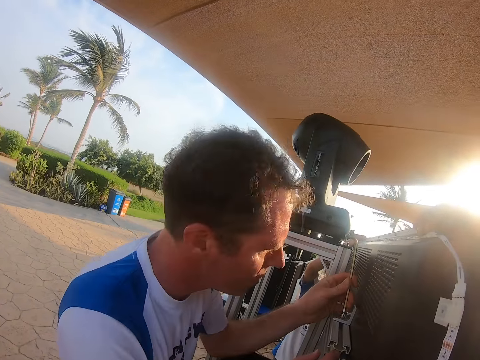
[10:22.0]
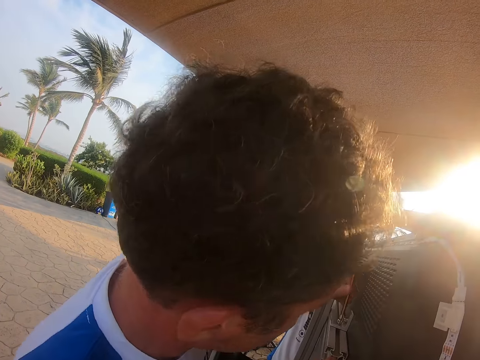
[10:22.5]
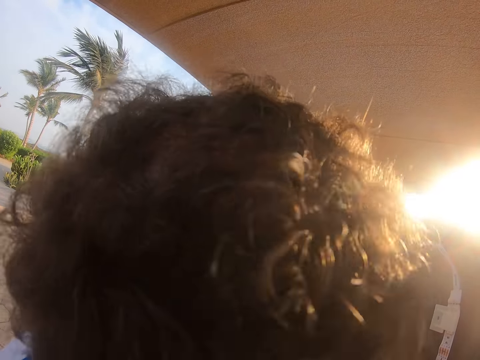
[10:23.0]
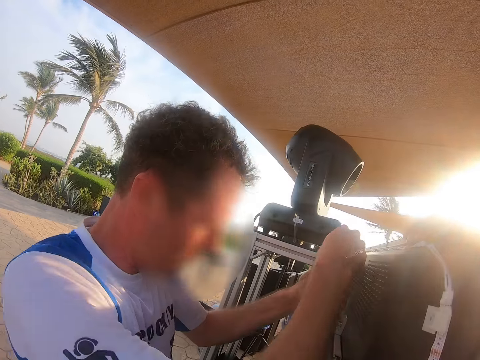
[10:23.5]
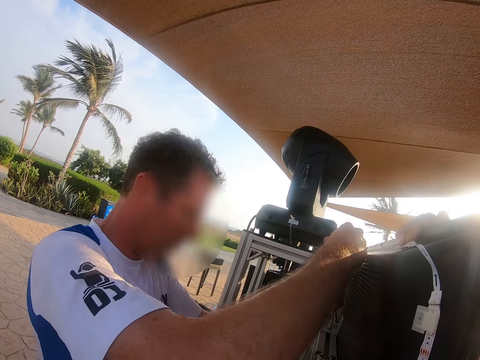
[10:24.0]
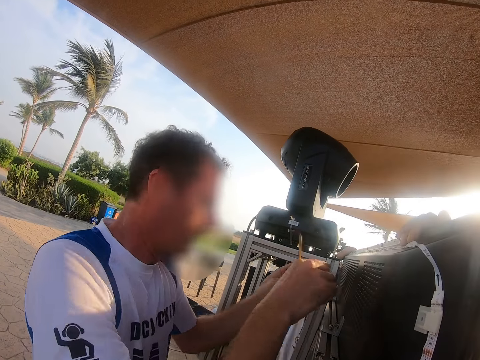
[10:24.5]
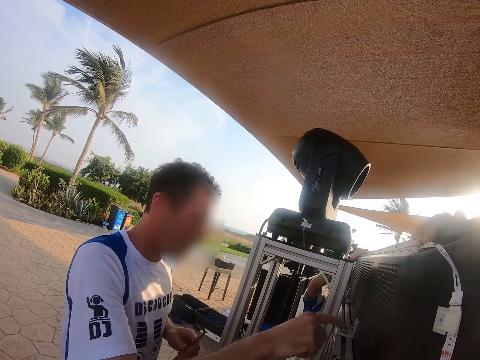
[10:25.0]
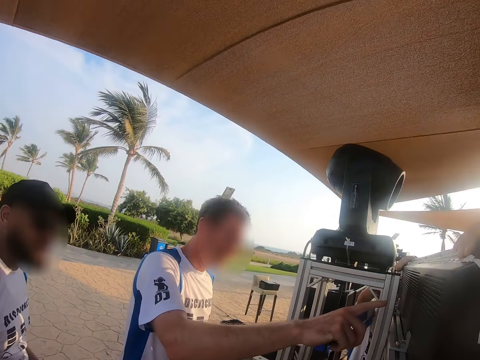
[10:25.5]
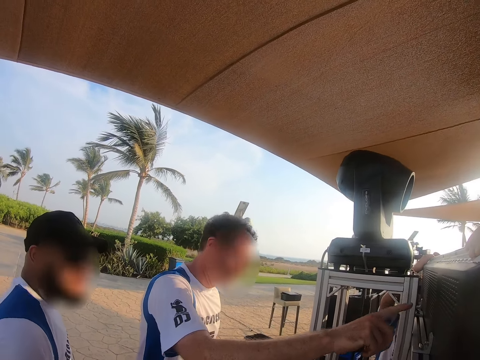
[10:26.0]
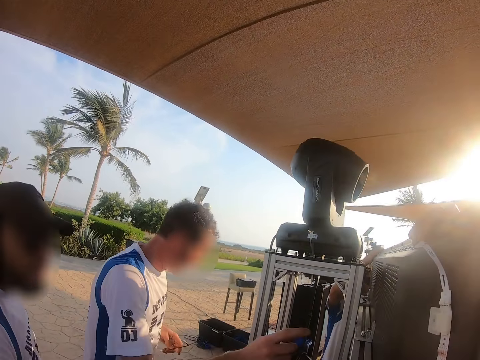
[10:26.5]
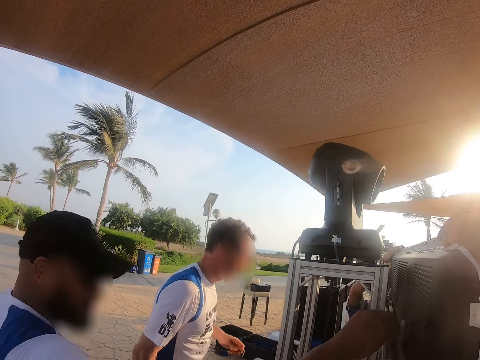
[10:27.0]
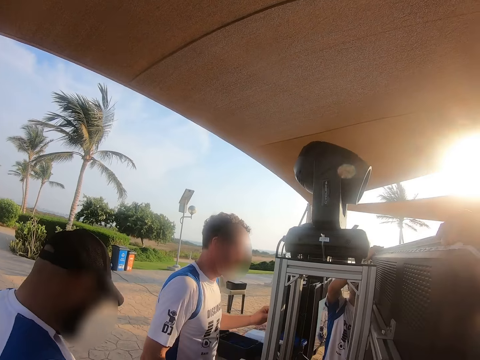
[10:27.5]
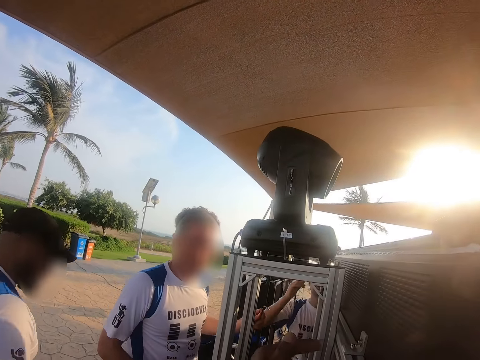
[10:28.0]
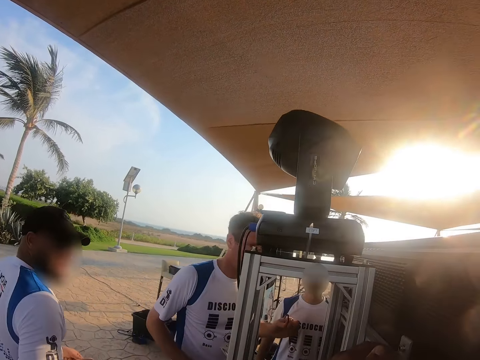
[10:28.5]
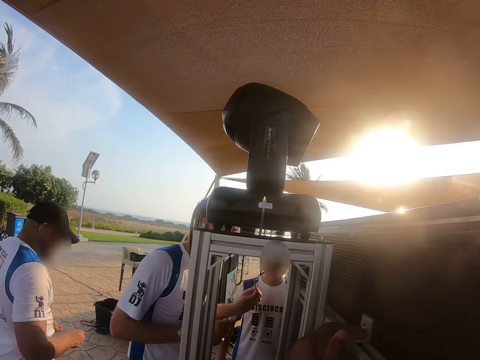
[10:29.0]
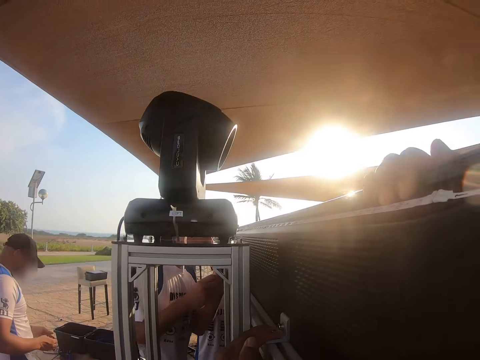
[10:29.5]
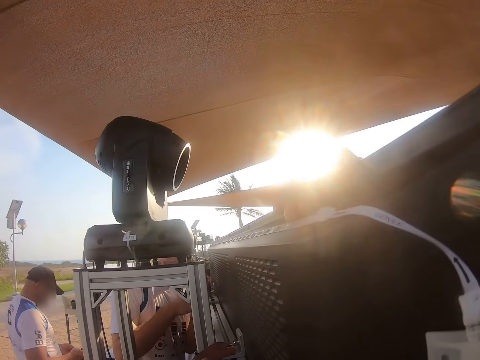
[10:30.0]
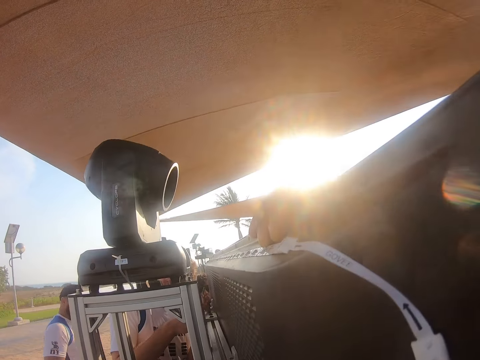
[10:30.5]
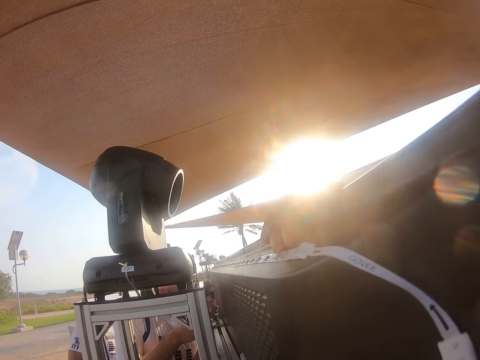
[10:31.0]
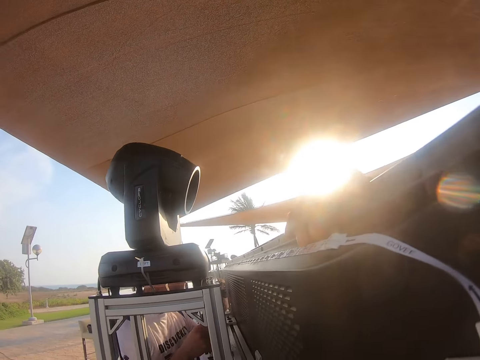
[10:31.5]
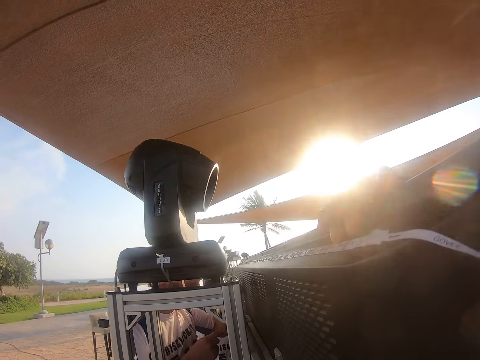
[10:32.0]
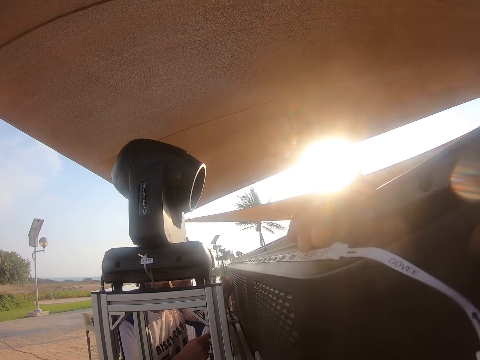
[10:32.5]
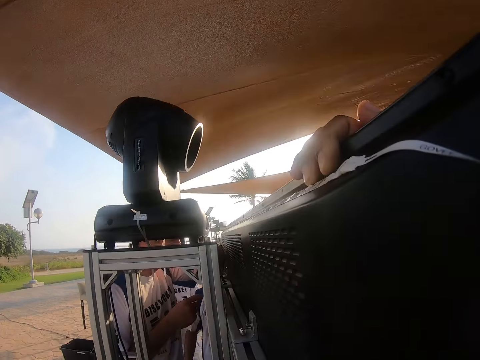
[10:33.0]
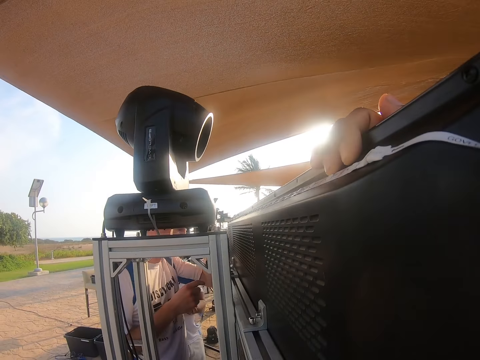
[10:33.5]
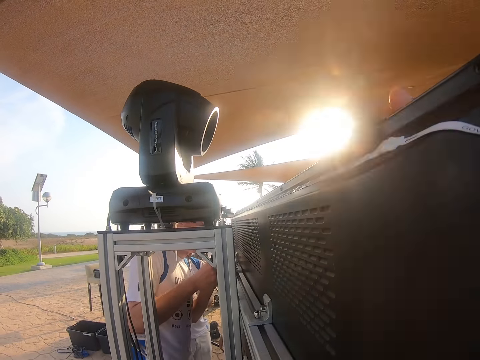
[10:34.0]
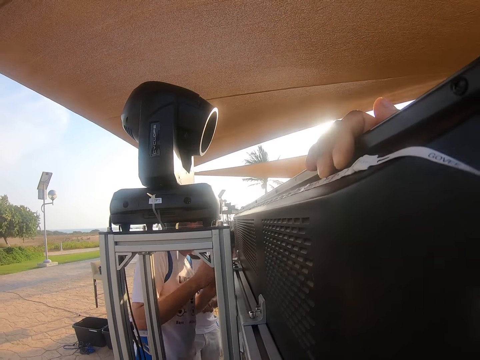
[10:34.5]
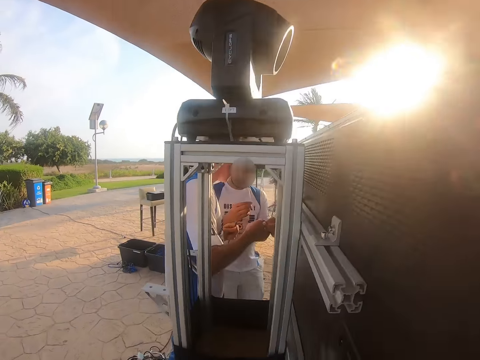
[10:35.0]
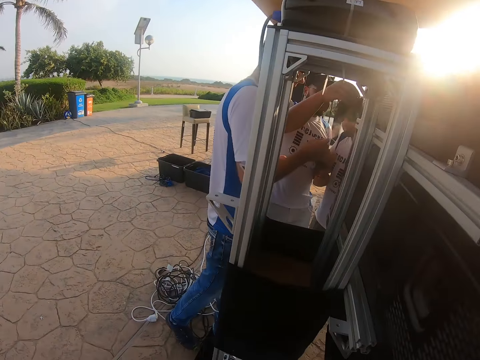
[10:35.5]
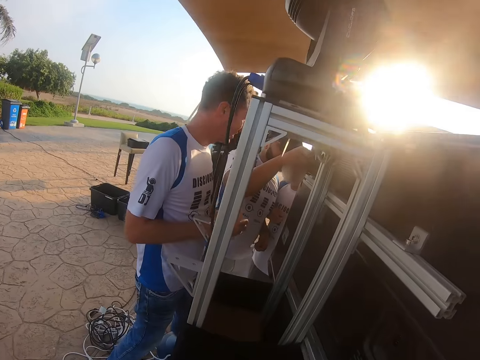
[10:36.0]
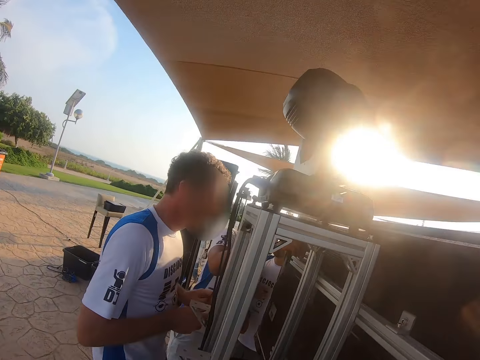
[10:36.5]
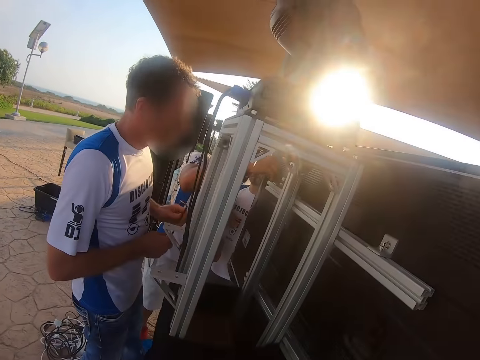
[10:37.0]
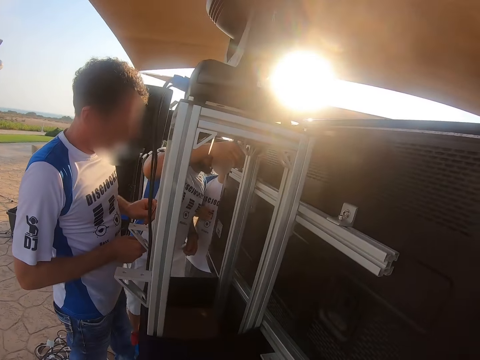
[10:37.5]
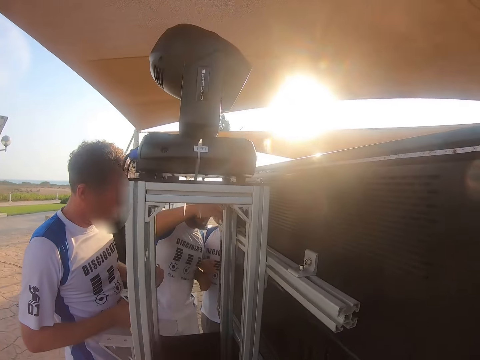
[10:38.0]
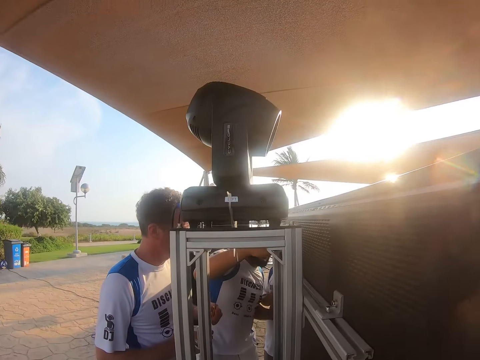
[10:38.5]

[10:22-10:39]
A man fixes something on the TV. Another man points at the TV. The camera wearer looks at the two men. A third man walks around the speaker stand. The second man walks around the speaker stand. The camera wearer looks at the TV. The second man fixes the TV. The third man fixes the TV.

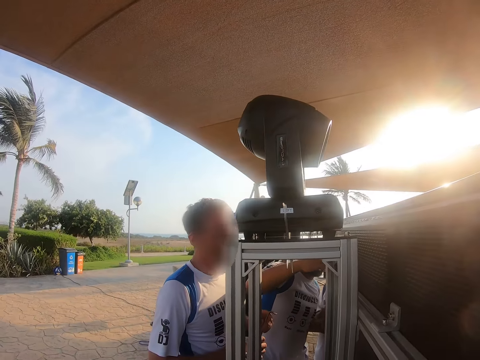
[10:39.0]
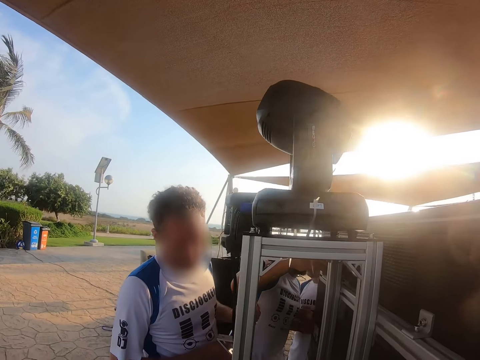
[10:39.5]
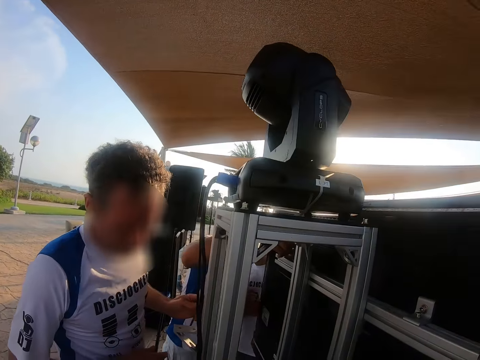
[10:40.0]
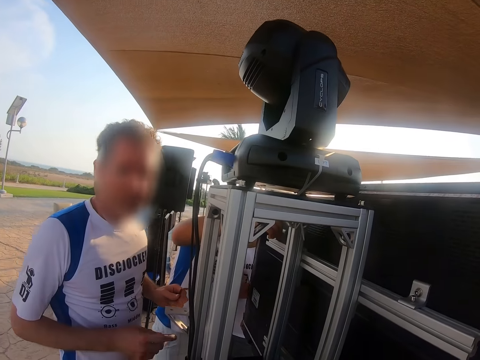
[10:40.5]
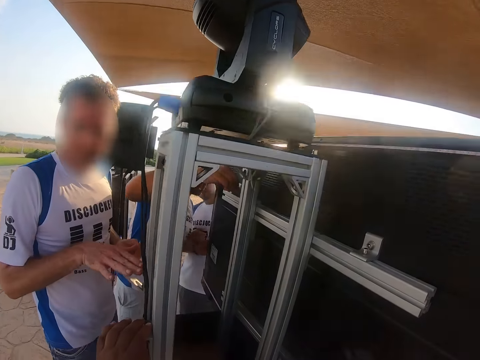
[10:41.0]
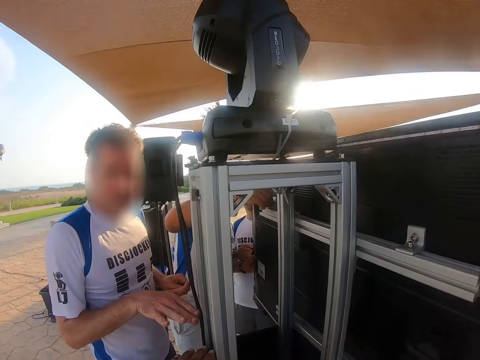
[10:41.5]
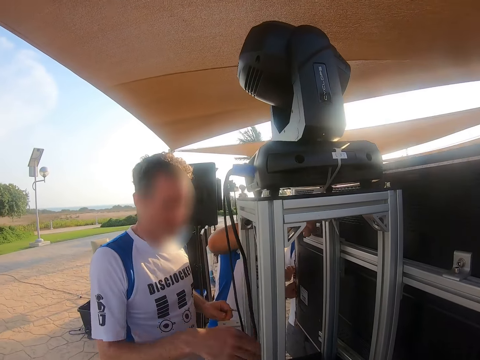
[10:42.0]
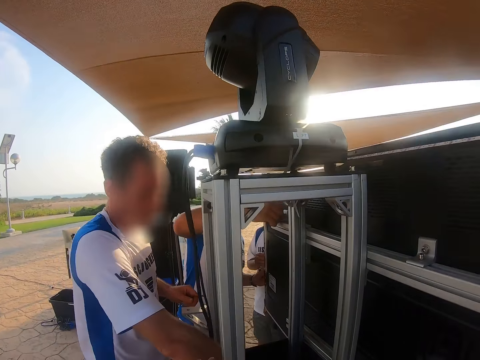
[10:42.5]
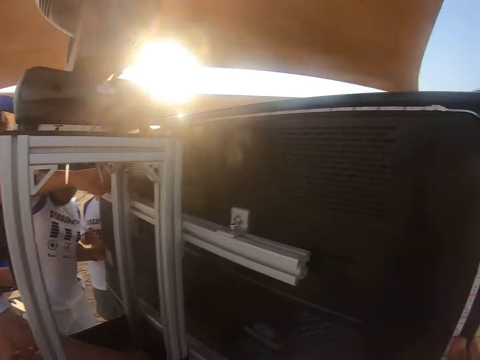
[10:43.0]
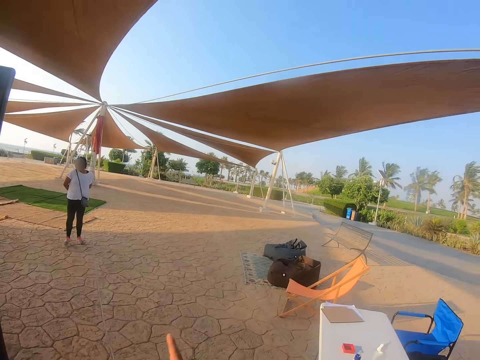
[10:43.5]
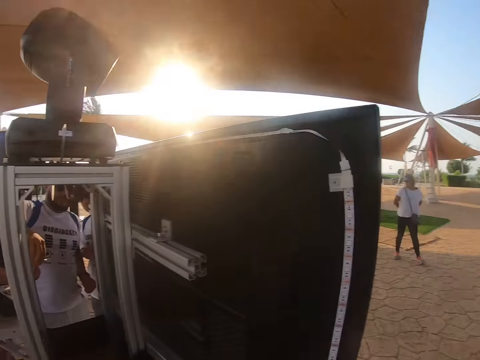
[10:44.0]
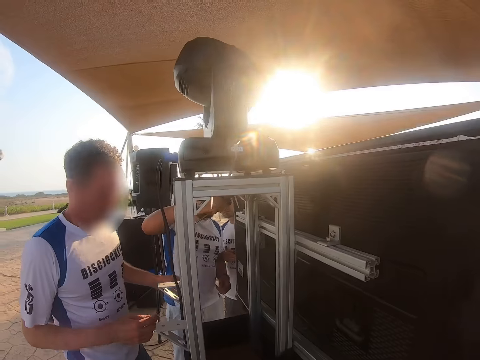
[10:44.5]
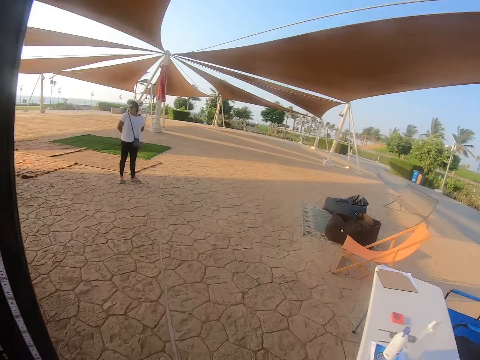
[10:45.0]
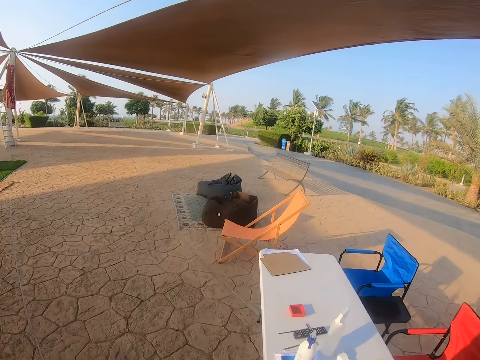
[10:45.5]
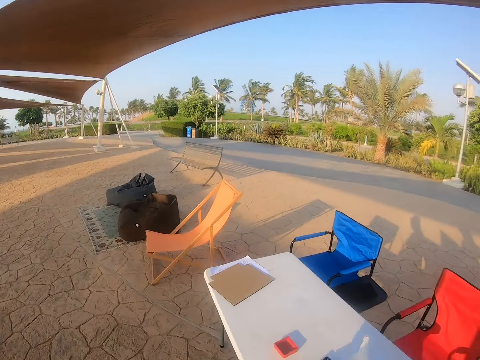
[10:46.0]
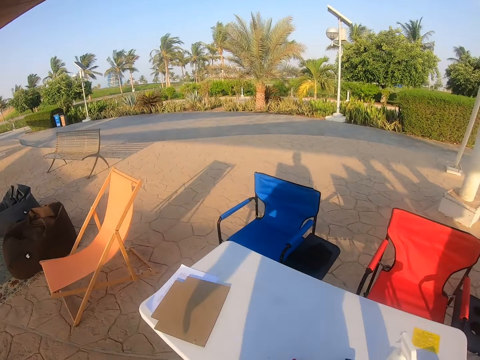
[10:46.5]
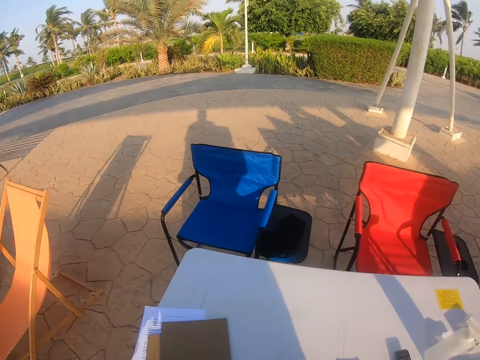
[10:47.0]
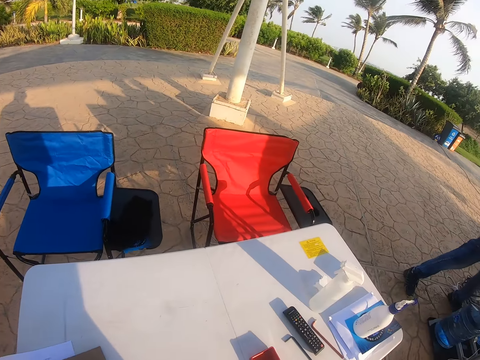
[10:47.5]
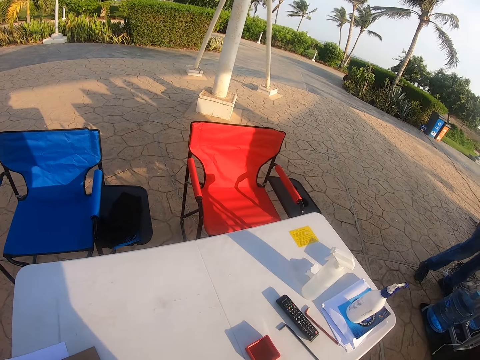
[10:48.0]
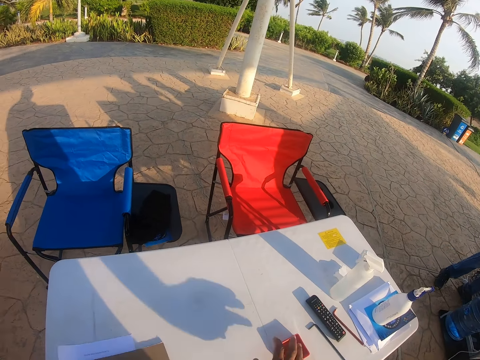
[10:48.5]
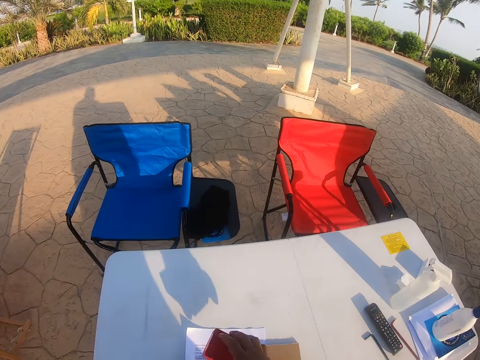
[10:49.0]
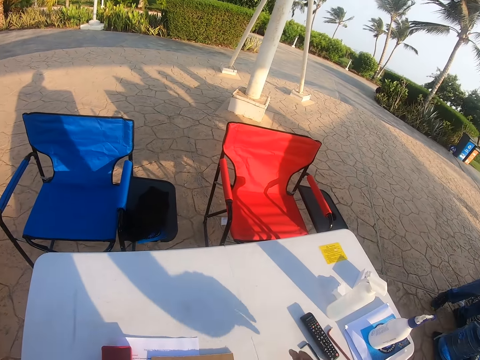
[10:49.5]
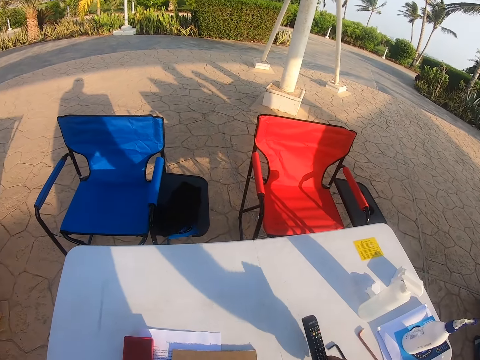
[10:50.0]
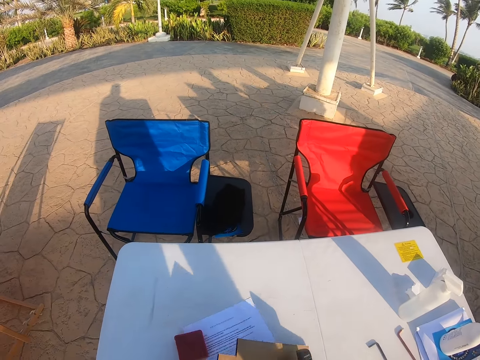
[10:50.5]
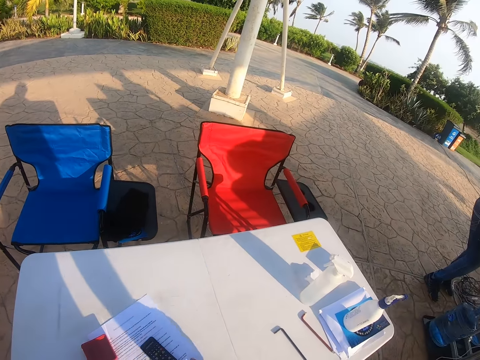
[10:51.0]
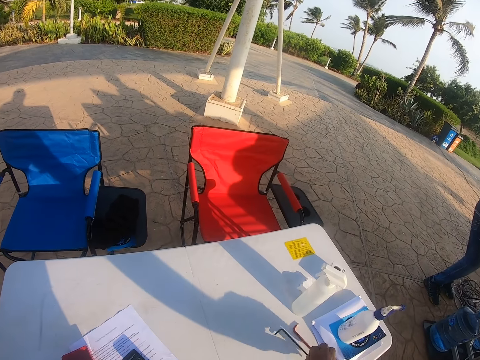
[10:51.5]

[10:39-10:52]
A man interacts with the camera wearer. The camera wearer looks around. They walk to the table. They walk around, pick up something, move the box, pick up the remote controller, and put the remote controller down.
